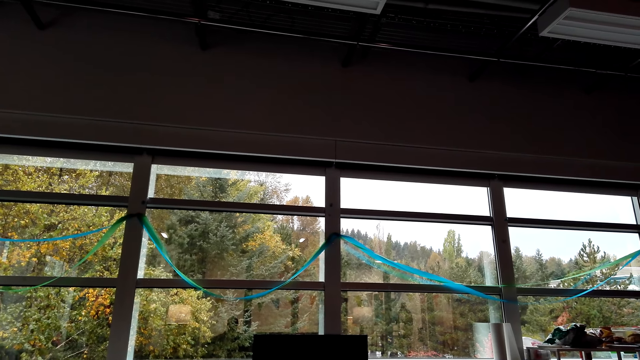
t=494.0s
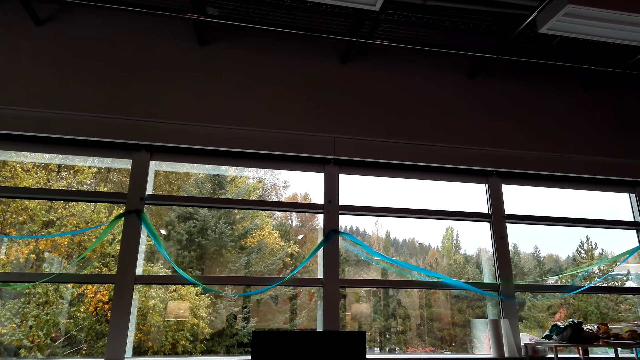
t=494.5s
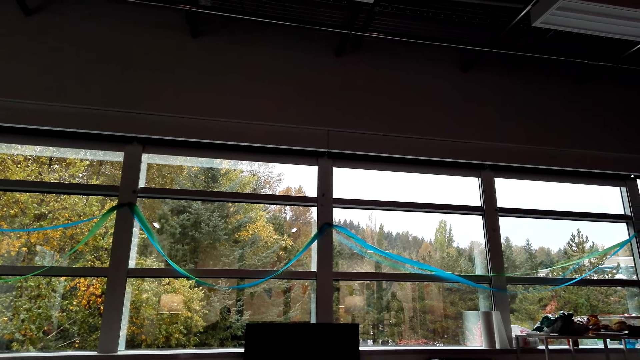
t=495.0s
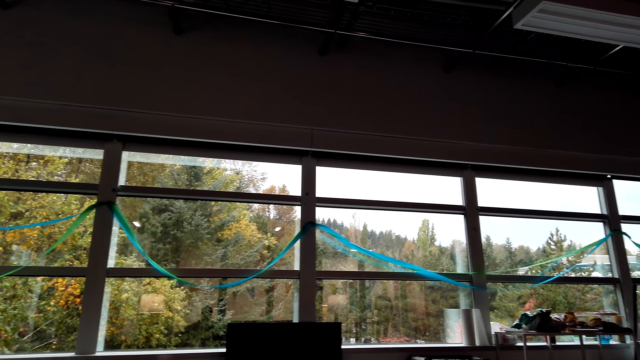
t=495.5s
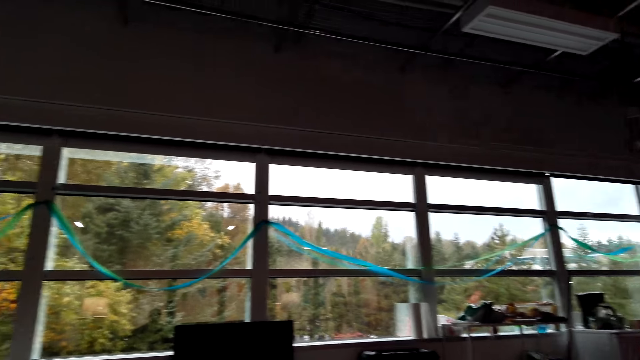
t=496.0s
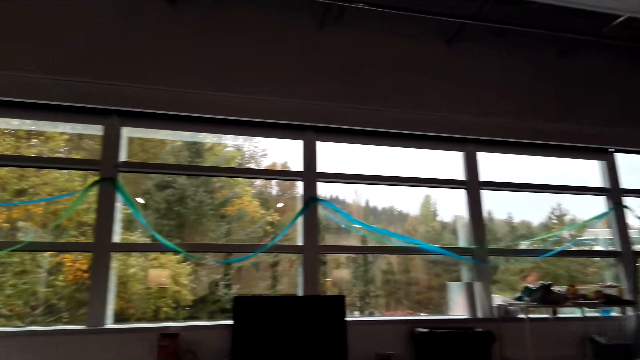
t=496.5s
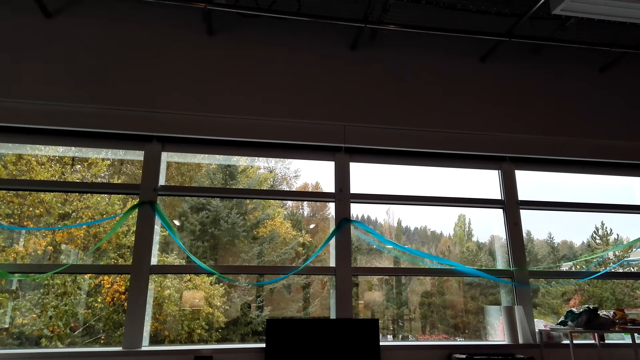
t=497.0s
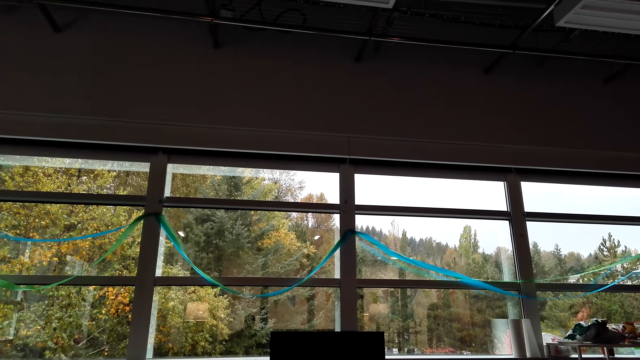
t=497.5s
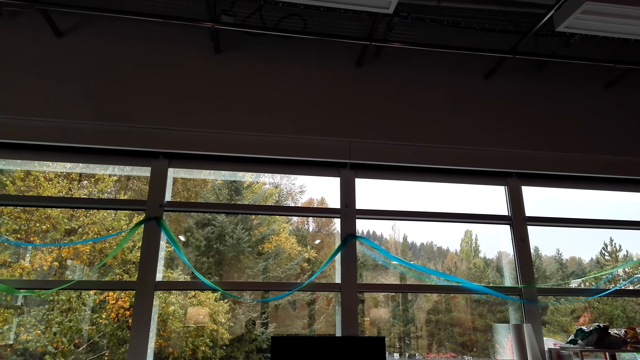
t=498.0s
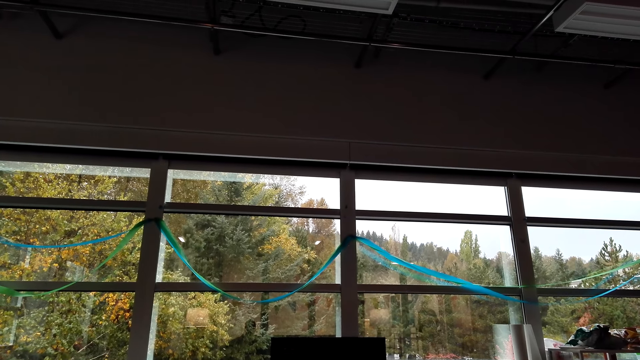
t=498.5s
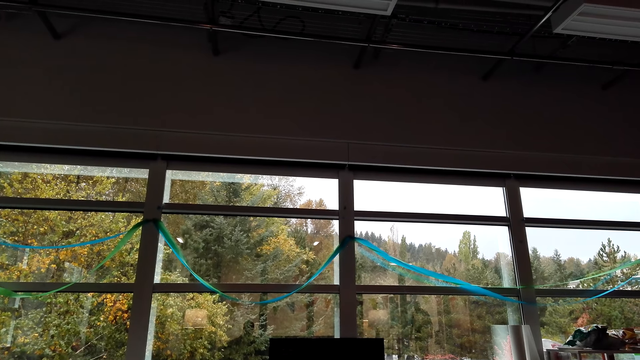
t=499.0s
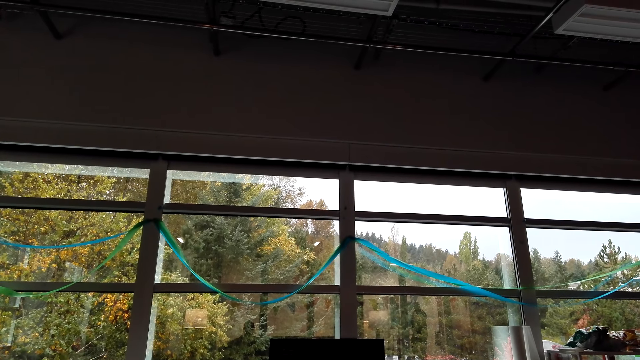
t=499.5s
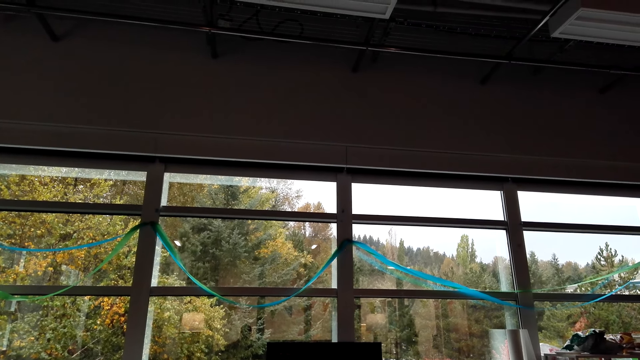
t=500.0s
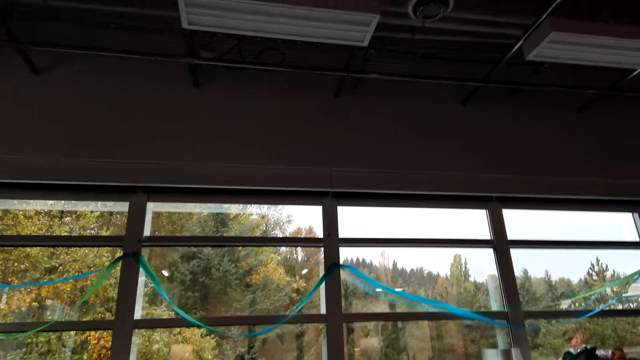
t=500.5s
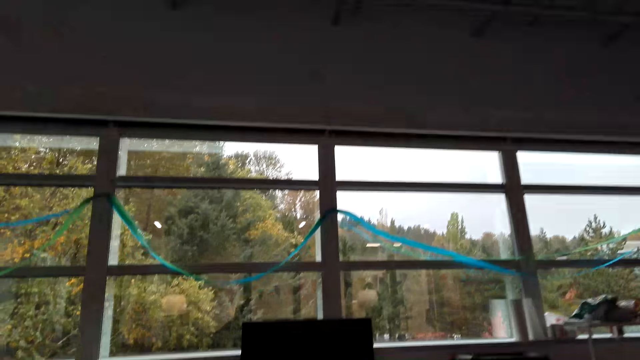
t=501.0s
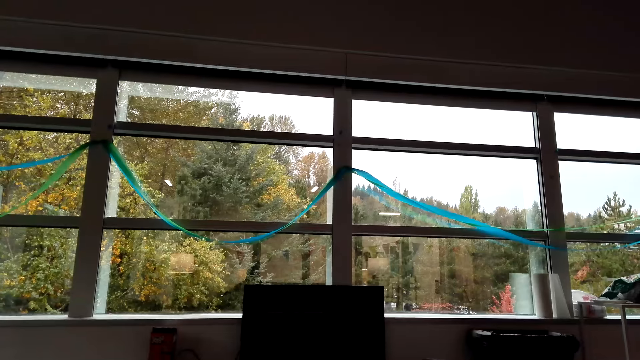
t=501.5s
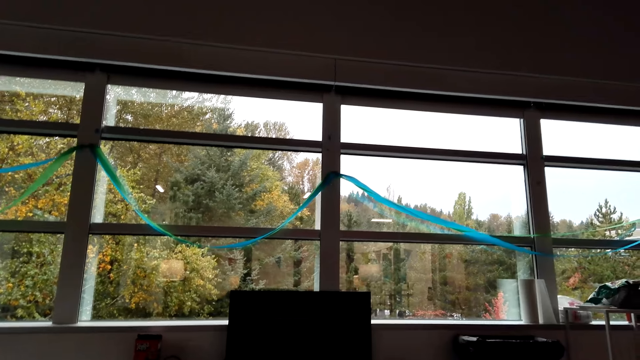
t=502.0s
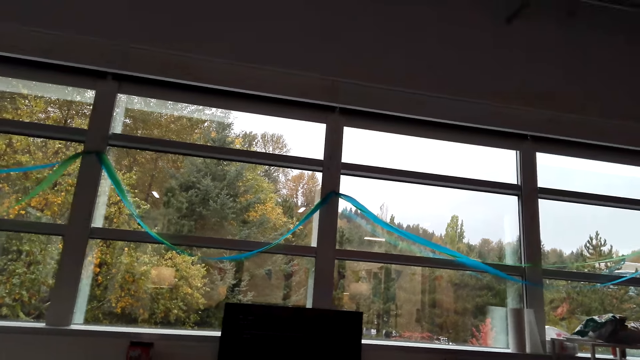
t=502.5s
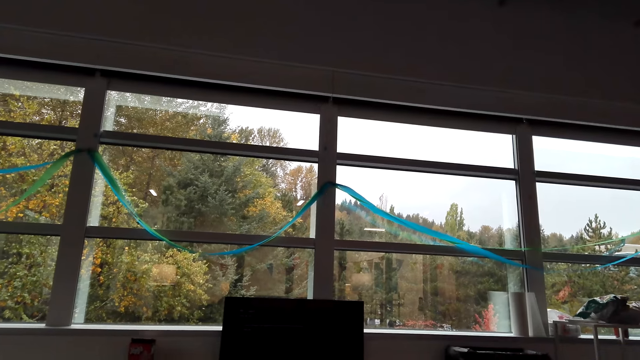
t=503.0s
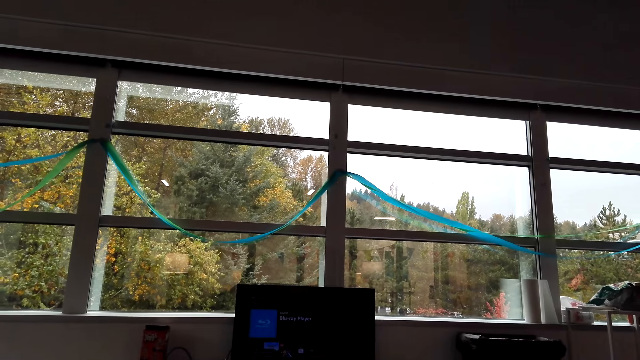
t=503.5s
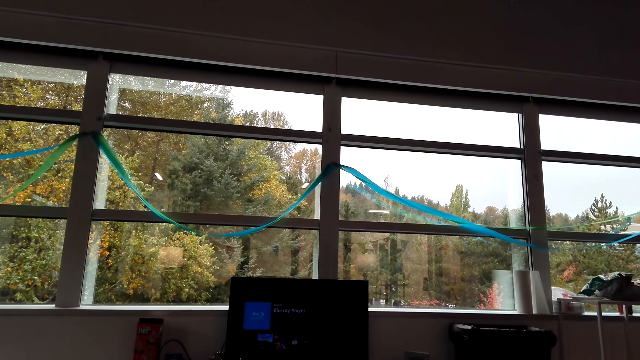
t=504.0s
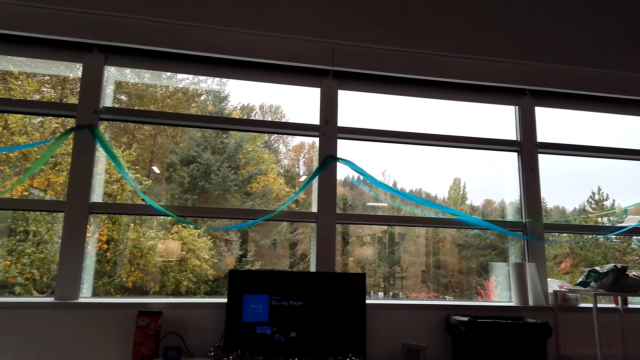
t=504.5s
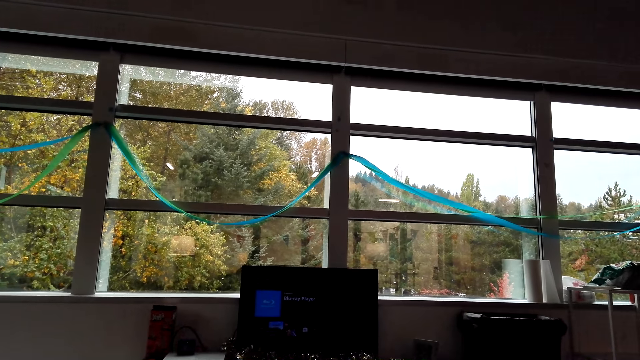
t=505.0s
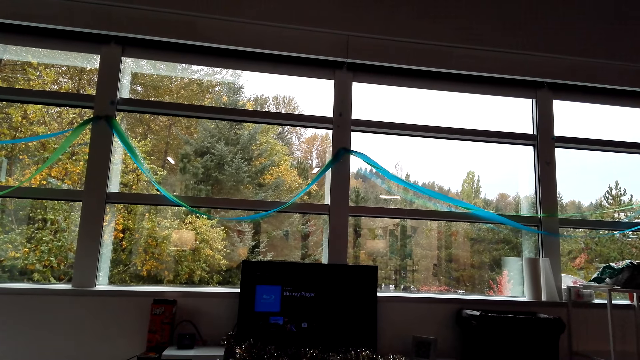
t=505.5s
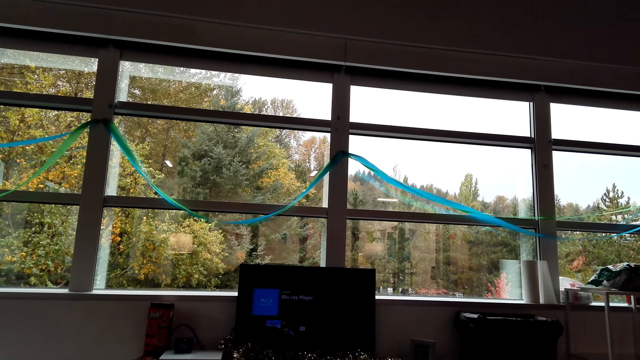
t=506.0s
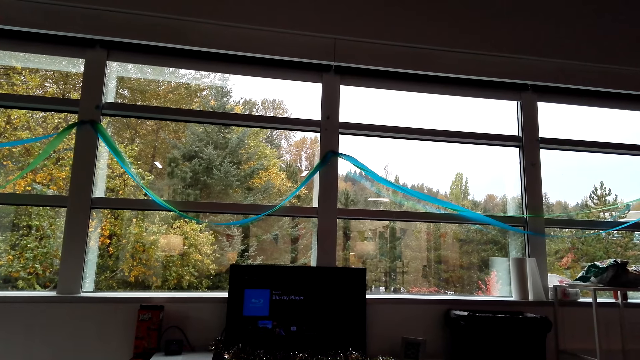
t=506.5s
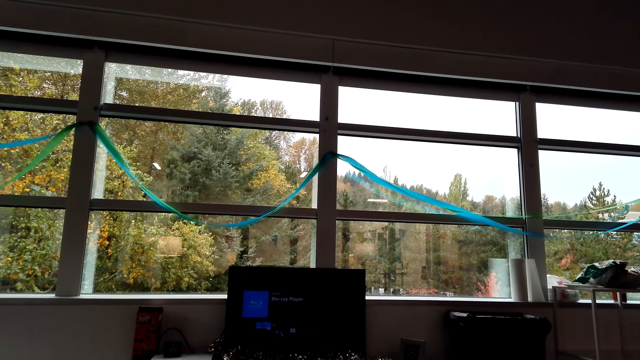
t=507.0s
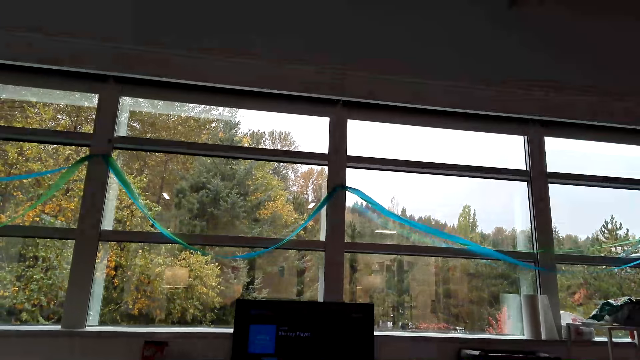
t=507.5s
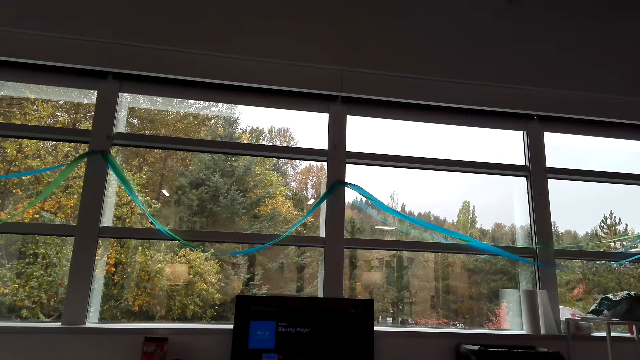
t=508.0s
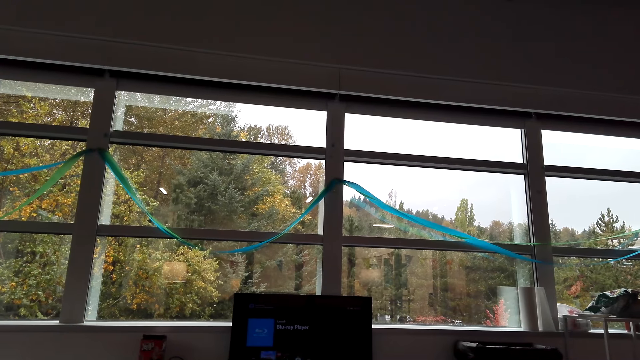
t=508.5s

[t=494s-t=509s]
The camera wearer operates the television on the table.

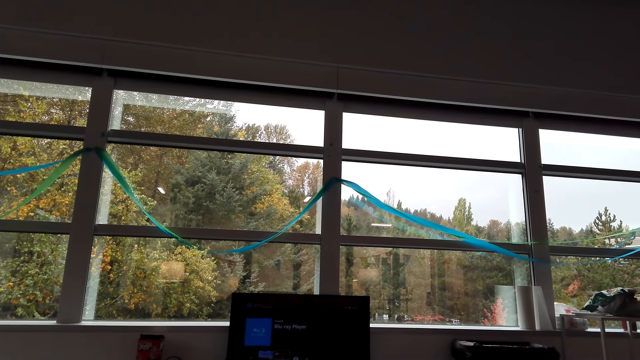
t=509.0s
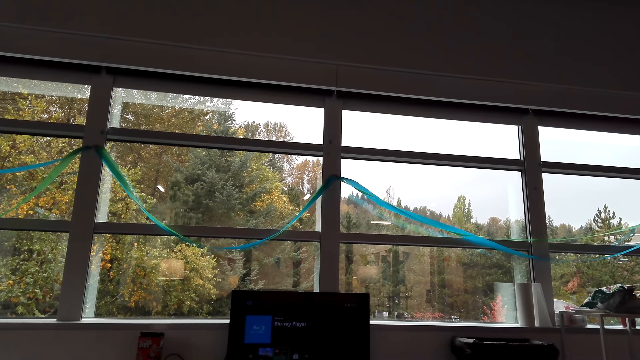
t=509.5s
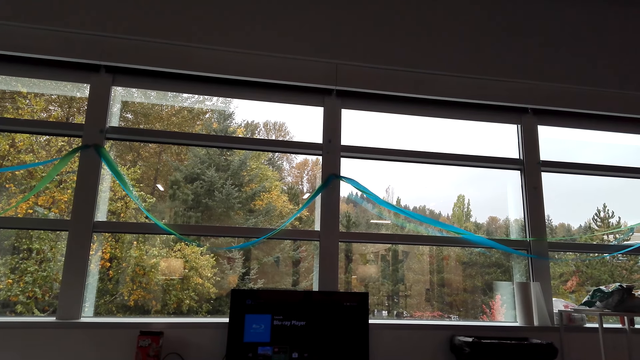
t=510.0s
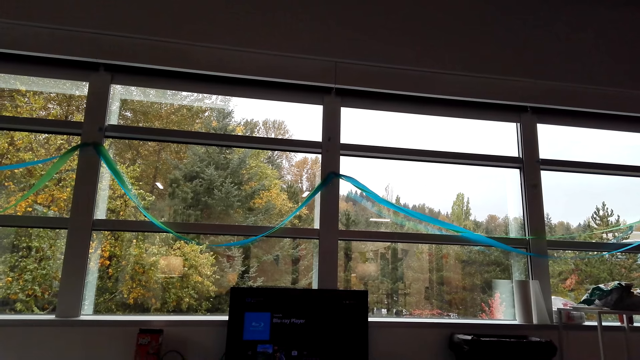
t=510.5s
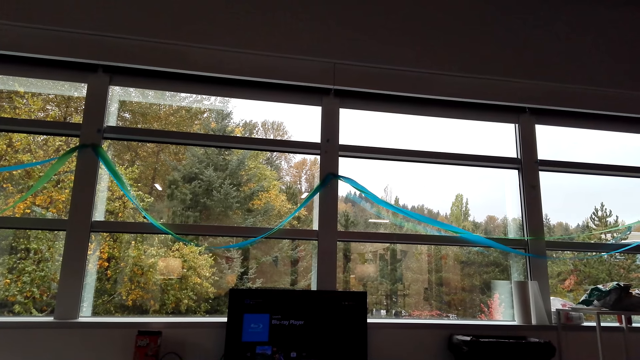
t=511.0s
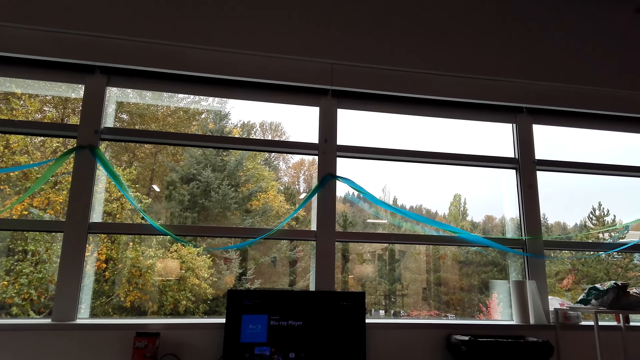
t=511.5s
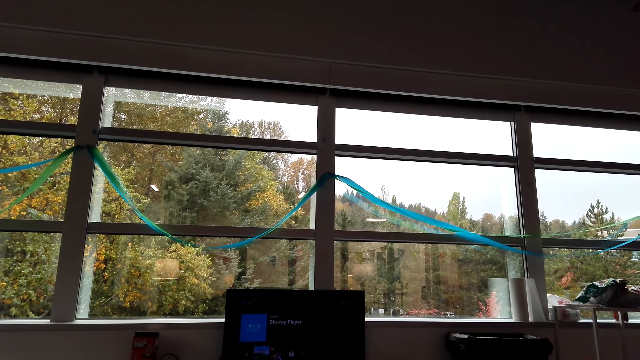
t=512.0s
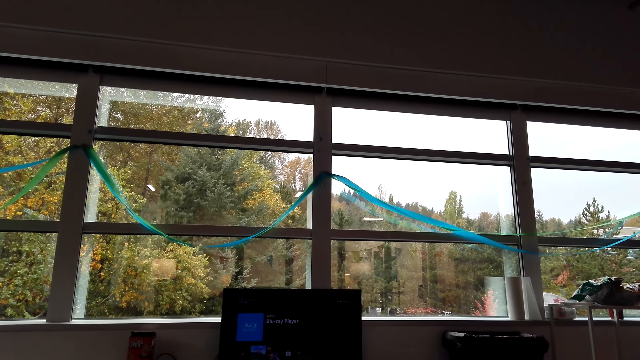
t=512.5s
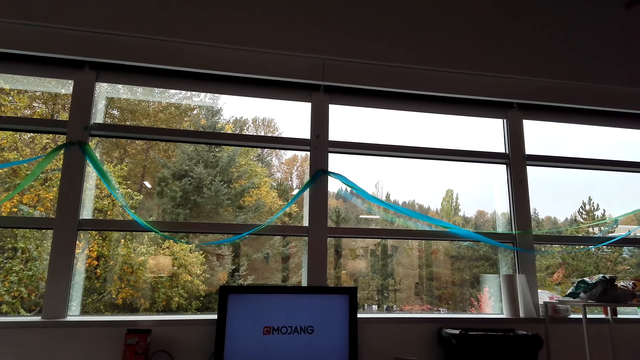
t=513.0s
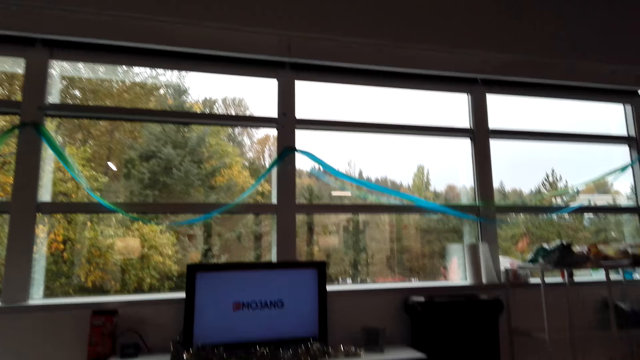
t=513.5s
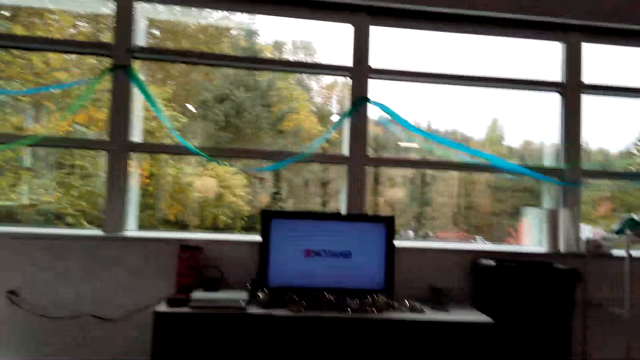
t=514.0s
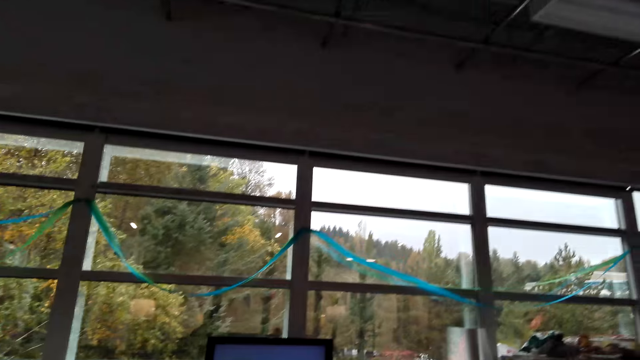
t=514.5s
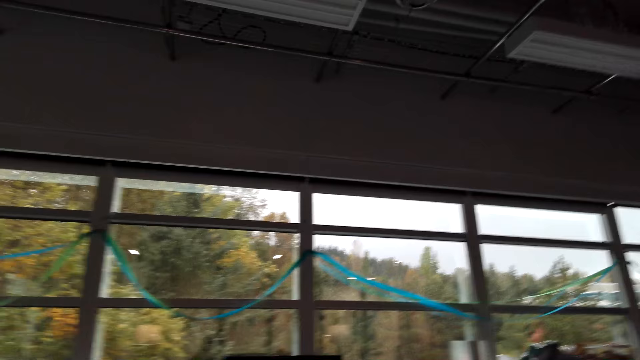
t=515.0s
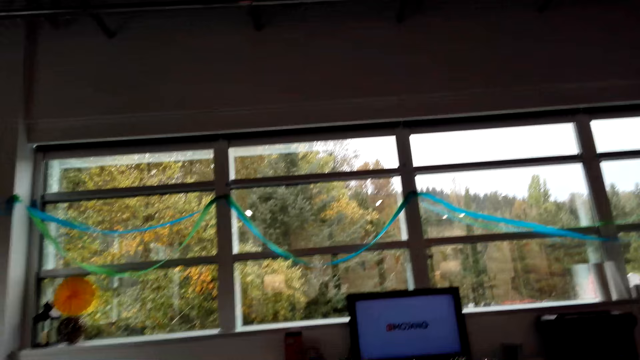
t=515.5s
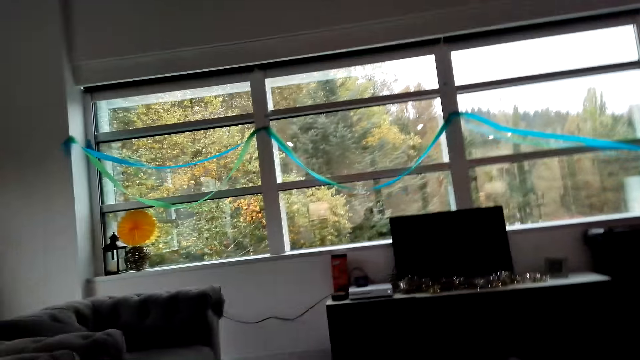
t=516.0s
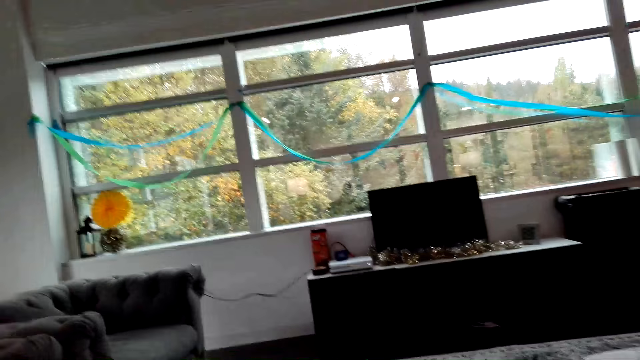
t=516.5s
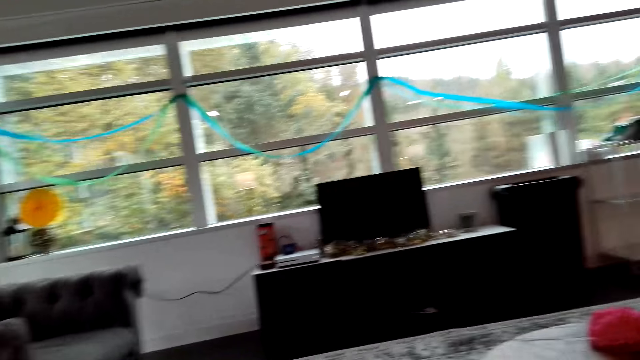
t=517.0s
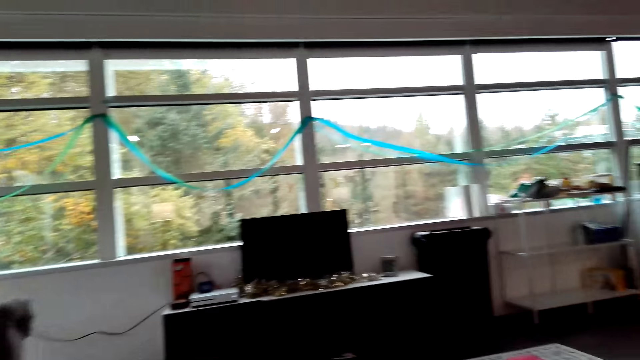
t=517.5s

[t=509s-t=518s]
The camera wearer looks around the hotel.
